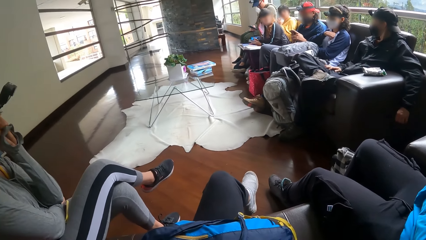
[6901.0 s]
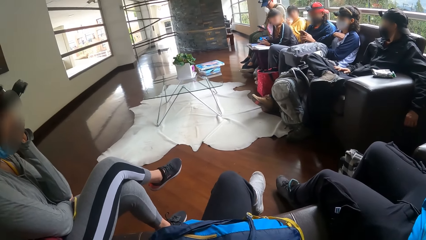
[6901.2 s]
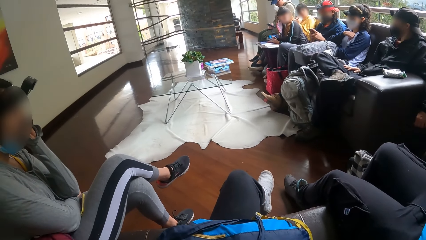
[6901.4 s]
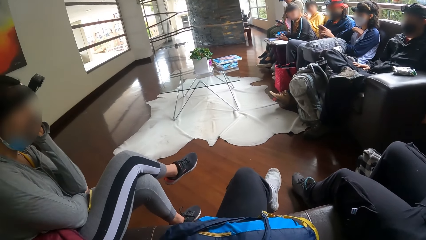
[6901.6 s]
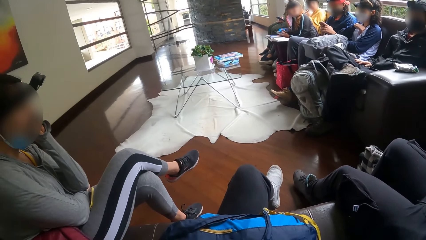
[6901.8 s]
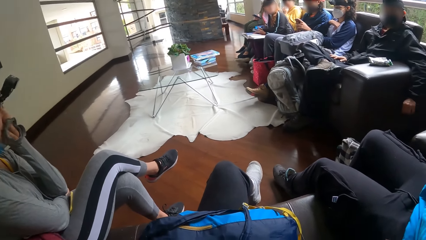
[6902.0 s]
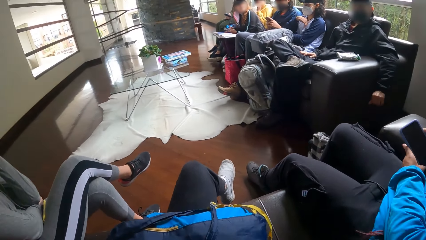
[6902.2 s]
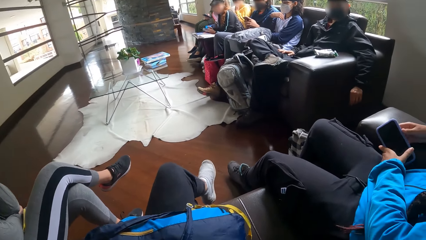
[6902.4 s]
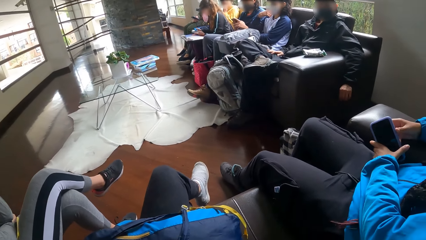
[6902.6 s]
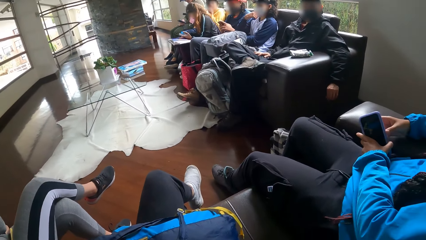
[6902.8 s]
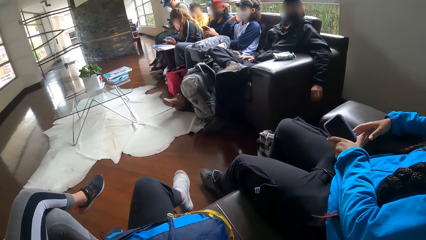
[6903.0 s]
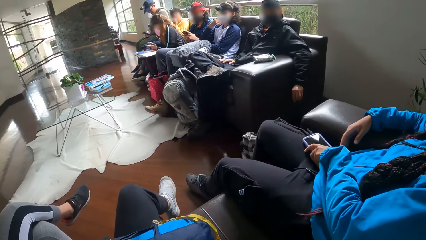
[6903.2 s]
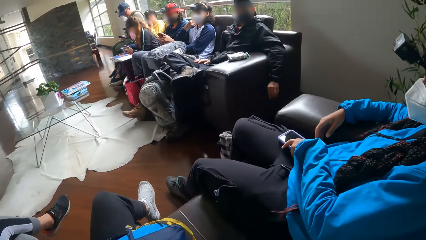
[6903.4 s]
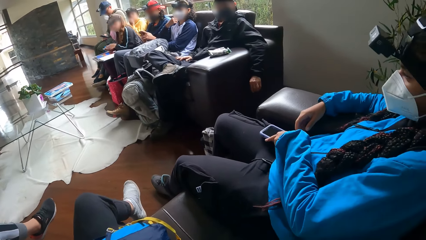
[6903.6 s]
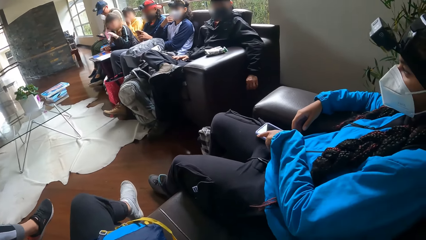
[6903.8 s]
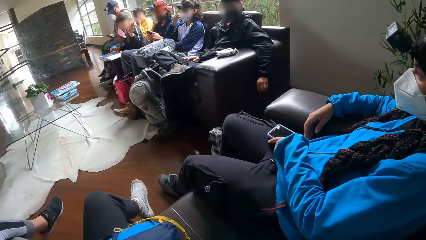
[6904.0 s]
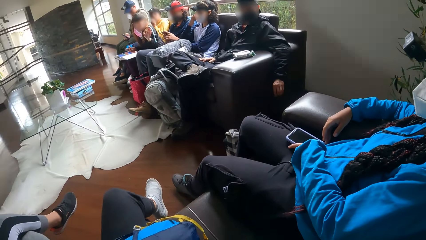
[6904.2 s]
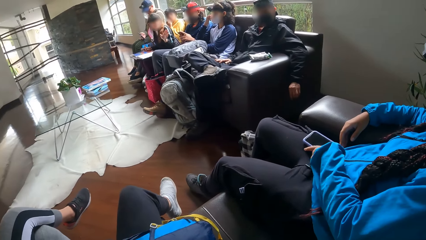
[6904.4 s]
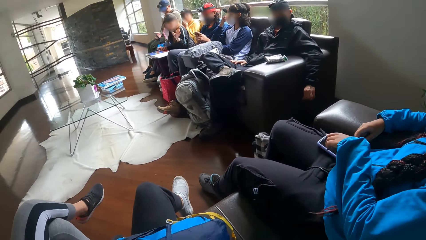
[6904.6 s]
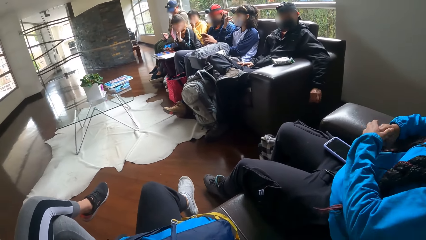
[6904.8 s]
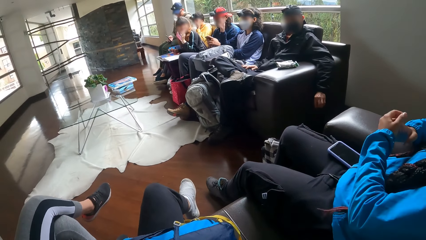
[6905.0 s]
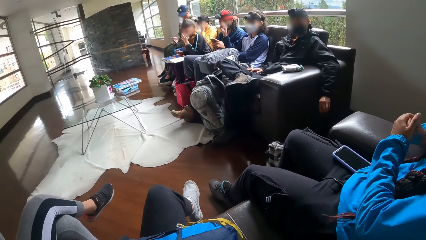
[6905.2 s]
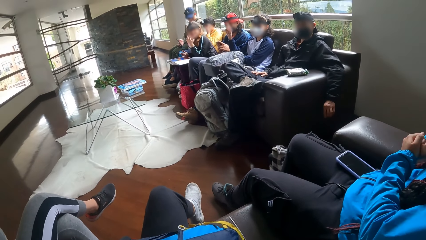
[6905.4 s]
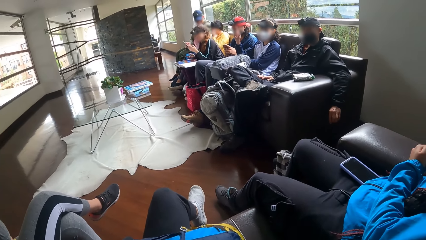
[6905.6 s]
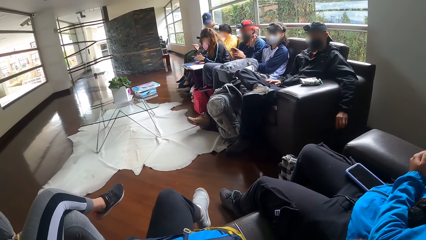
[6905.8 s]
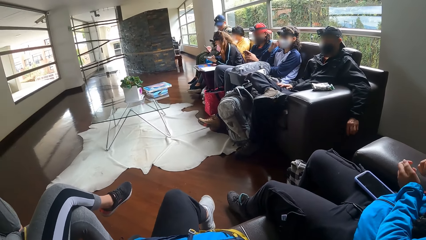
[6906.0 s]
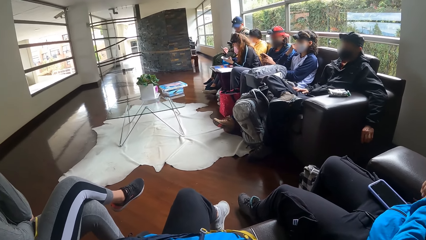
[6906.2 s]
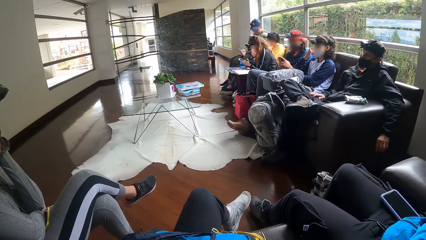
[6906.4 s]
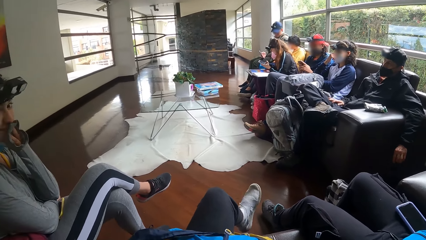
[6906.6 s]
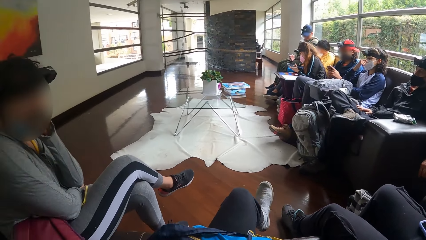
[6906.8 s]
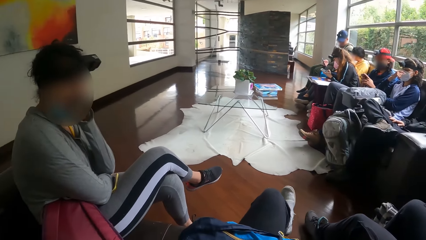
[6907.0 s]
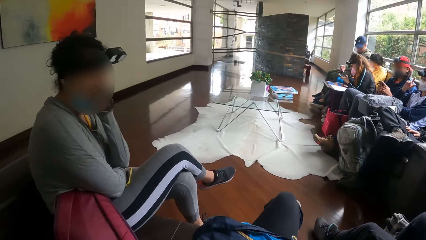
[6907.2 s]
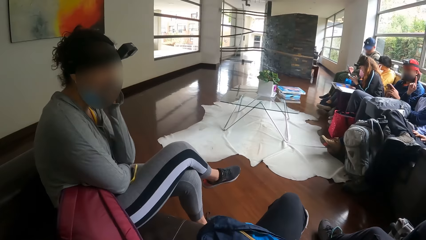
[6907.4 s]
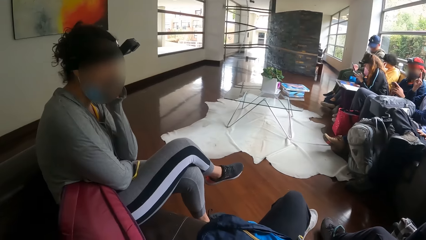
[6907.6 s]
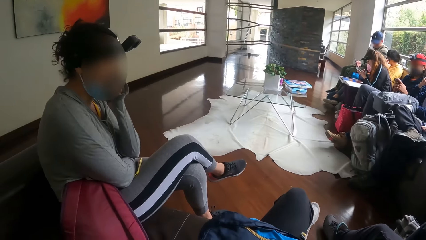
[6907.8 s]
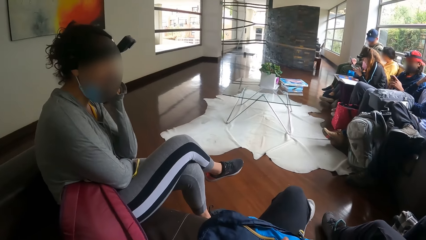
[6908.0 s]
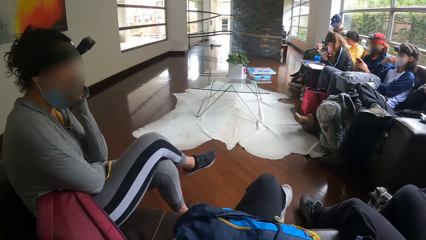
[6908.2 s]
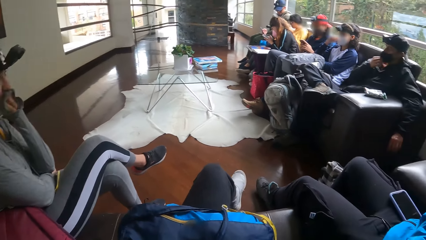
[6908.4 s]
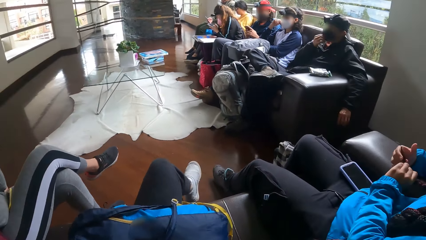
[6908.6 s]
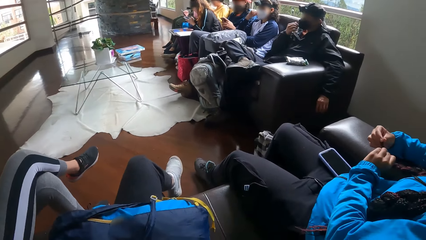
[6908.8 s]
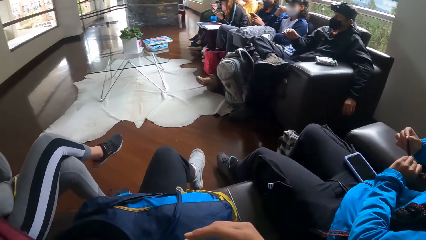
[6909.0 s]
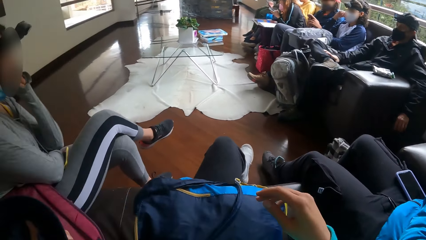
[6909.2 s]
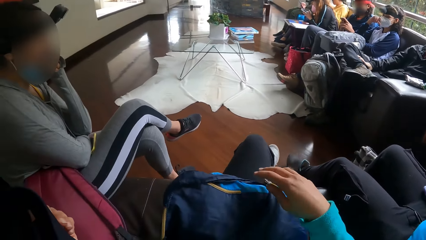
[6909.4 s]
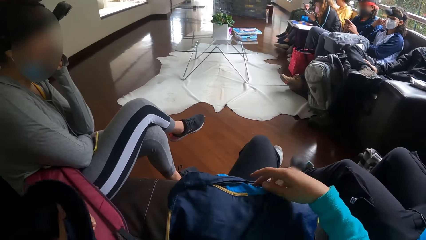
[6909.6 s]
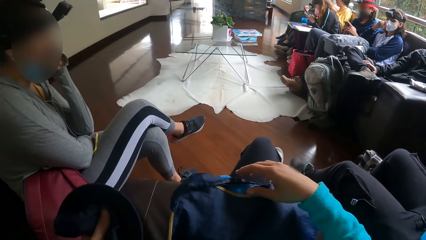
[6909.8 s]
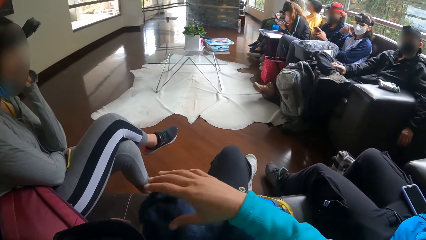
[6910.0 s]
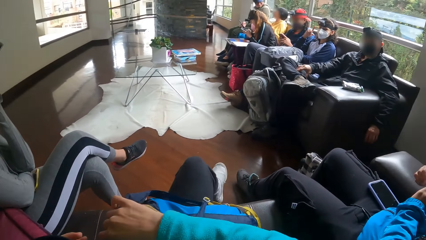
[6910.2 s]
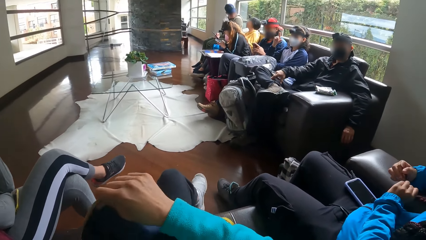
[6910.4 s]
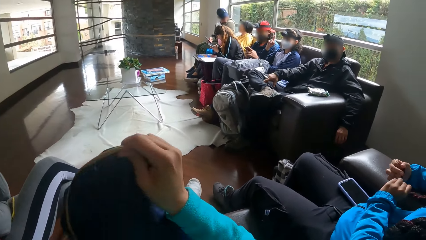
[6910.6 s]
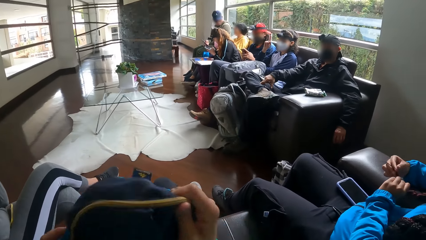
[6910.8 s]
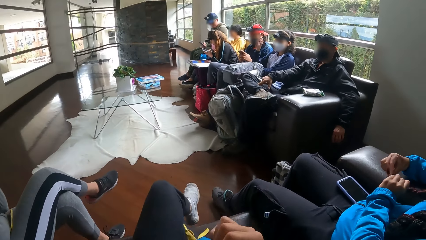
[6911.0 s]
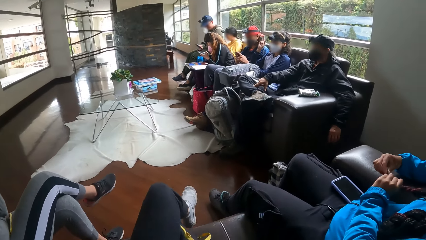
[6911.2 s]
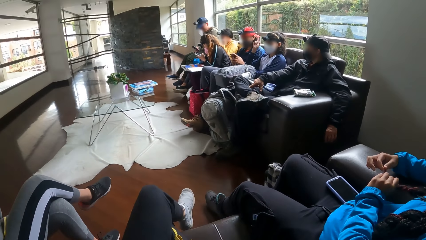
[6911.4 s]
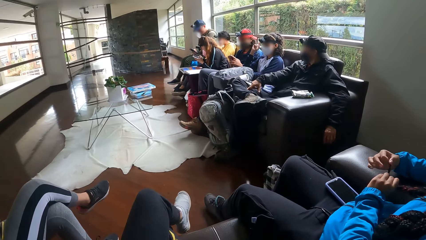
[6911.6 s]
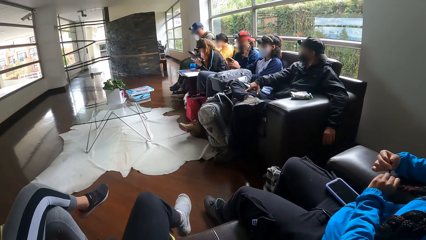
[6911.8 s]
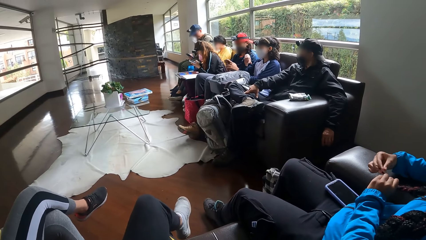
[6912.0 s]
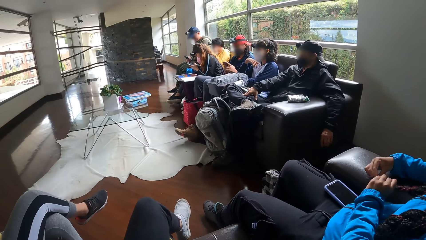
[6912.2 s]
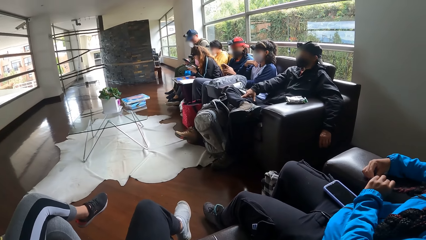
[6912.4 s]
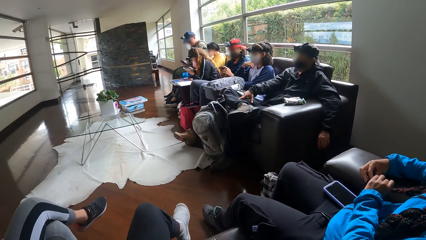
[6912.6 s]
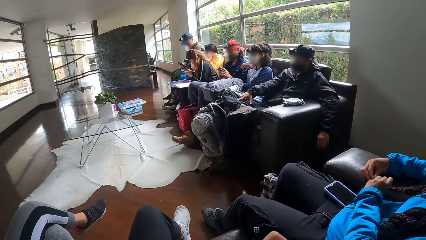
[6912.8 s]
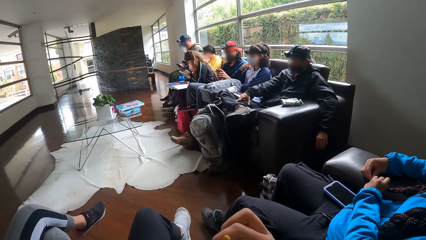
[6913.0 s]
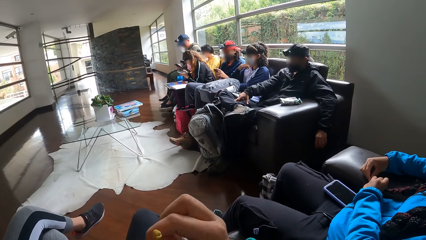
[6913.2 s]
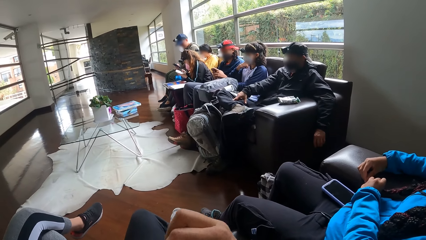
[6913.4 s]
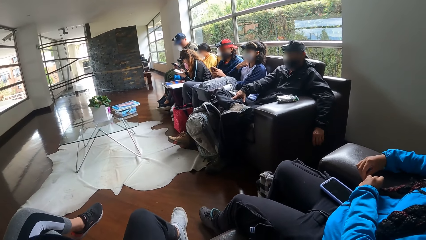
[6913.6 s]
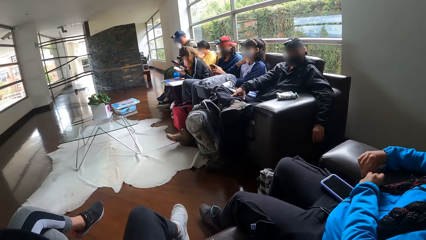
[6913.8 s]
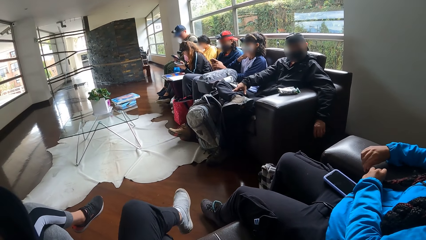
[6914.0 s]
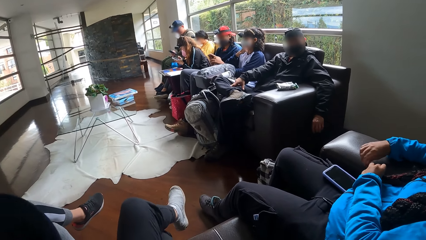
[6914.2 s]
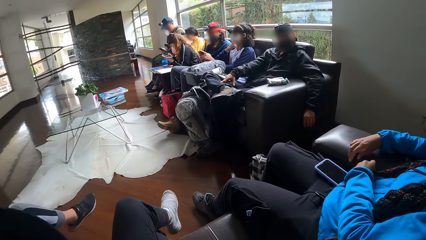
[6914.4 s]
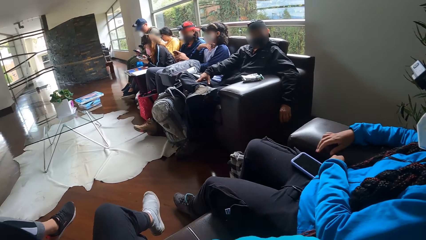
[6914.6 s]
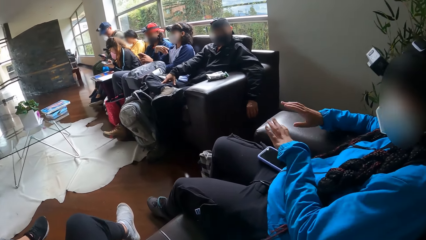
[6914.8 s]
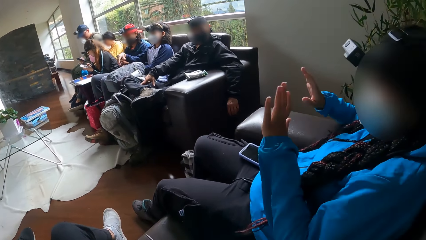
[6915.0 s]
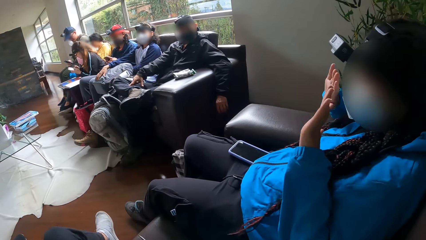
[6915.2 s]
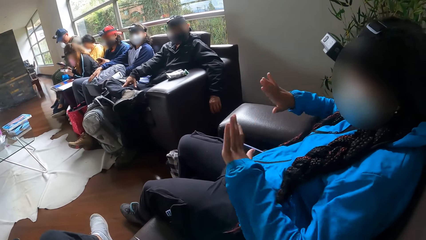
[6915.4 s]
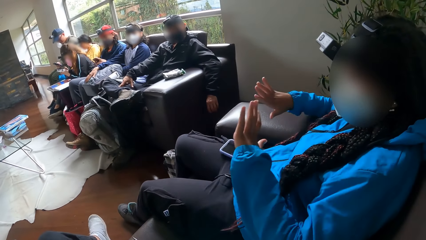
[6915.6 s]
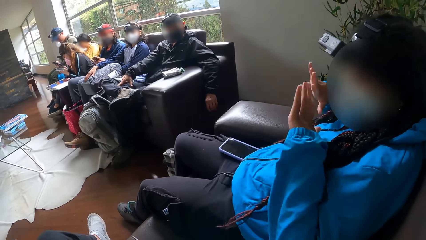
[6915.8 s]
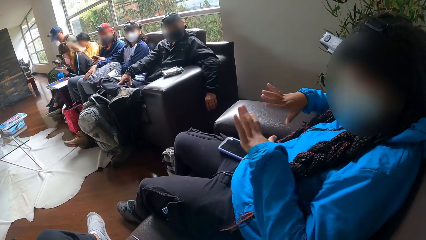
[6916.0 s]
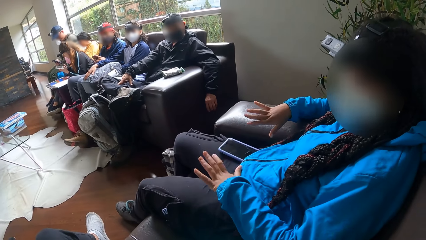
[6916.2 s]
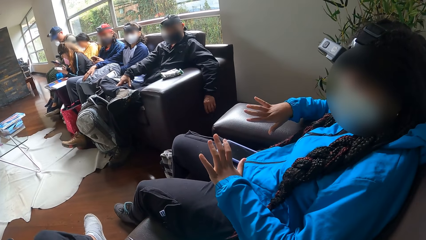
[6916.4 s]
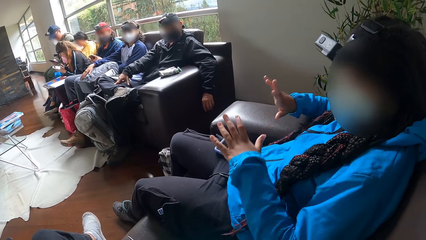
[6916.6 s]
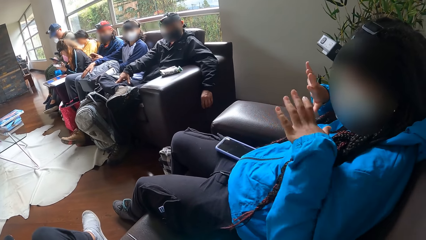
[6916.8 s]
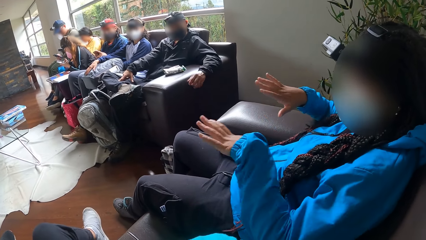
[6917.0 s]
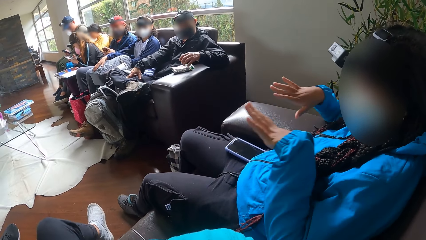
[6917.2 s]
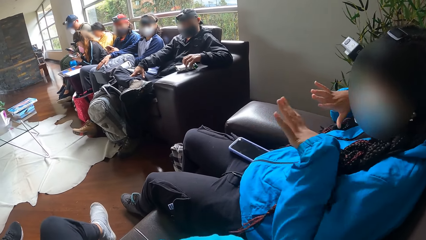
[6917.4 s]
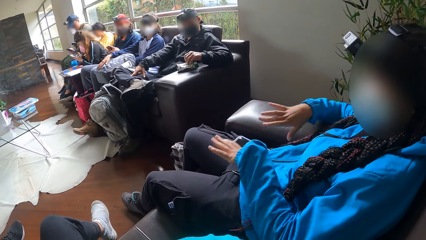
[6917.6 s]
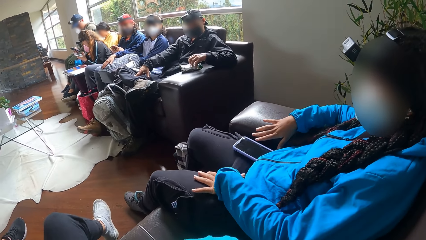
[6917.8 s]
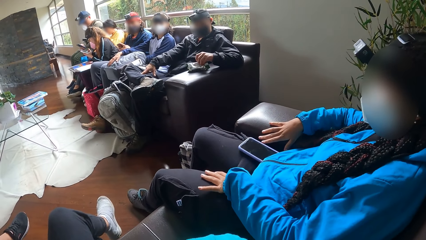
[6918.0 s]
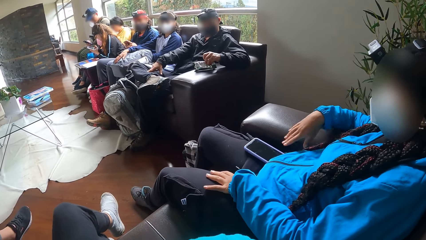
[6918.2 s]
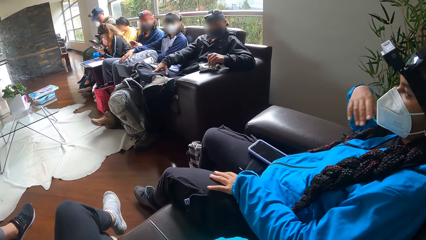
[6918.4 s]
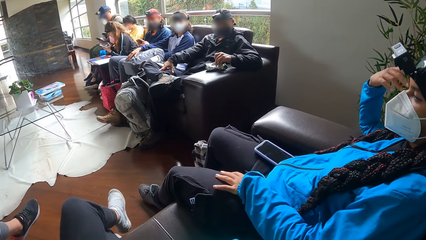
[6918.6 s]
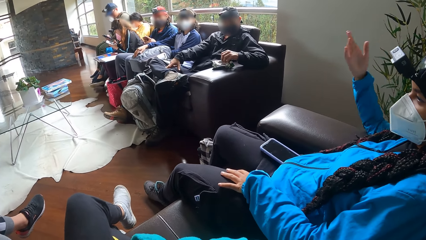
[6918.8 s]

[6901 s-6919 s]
A woman puts the phone on her lap with her left hand. Another woman gesticulates with her left hand and interacts with a third woman. The third woman gesticulates with her right hand. She interacts with a man and the first woman. She interacts with the second woman. The camera wearer moves her leg. She lifts her back. She picks up the bag on her lap with her right hand. Another woman moves her hand. The camera wearer opens the bag with her right hand. The first woman gesticulates with her hands. She interacts with the camera wearer, the man, the third woman, and another woman. The man picks a snack from the snack pack on the chair arm with his left hand. Another man holds paper.
